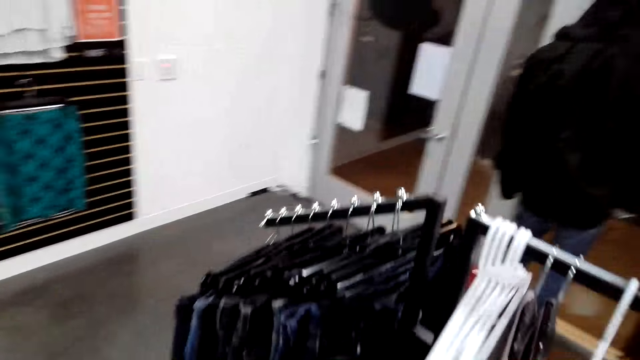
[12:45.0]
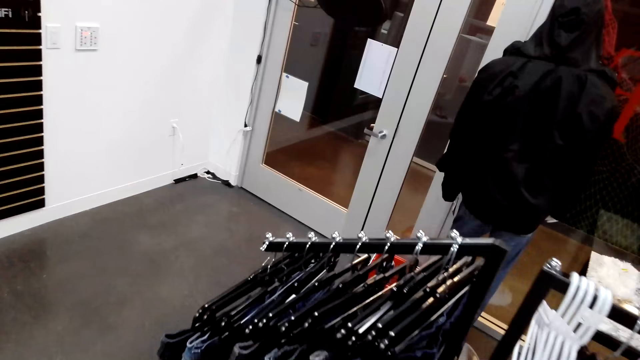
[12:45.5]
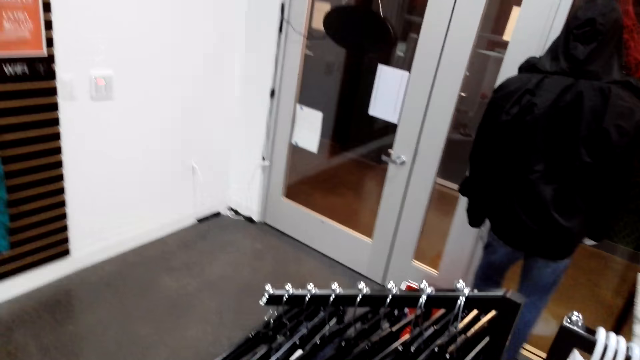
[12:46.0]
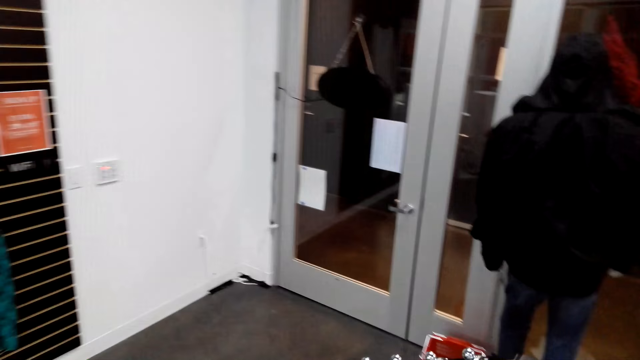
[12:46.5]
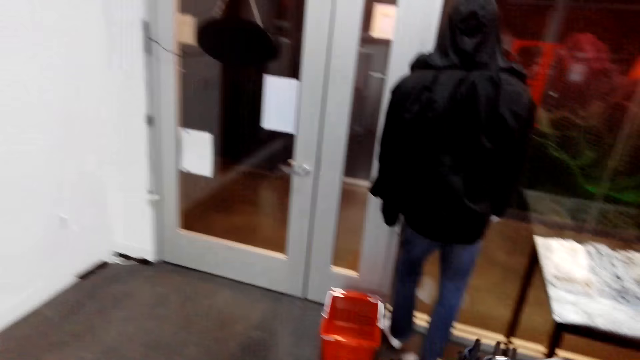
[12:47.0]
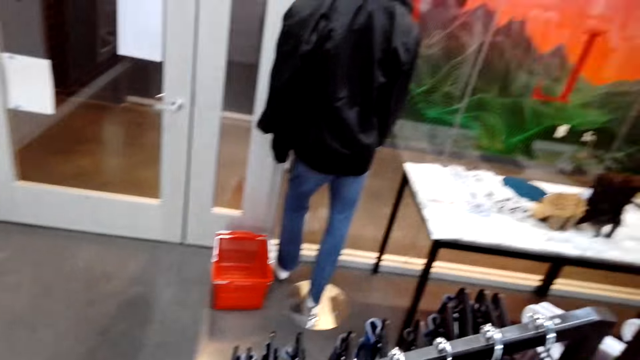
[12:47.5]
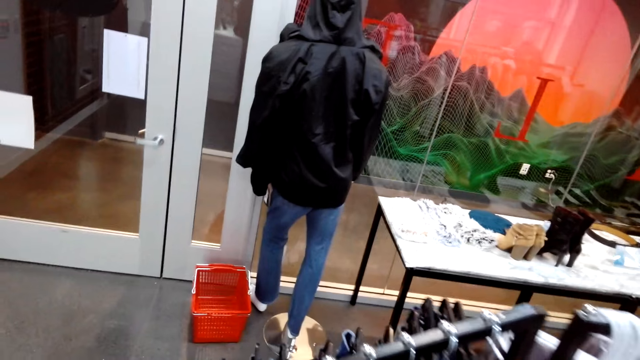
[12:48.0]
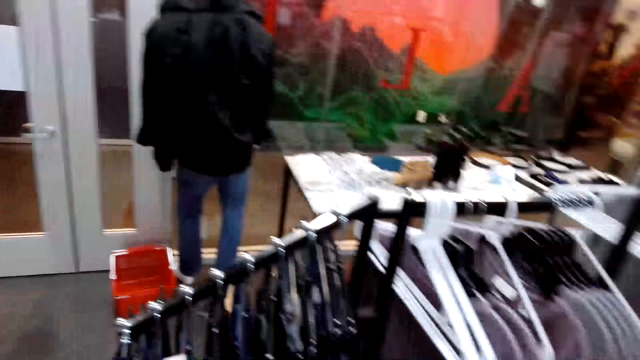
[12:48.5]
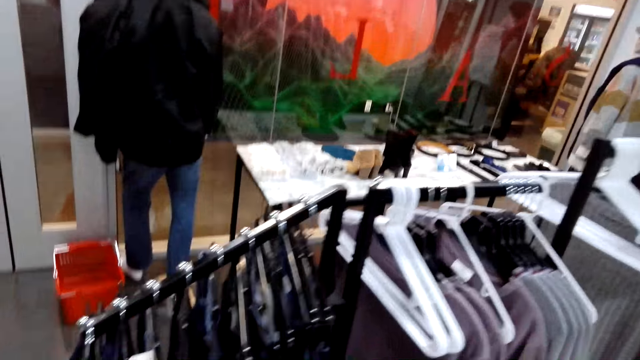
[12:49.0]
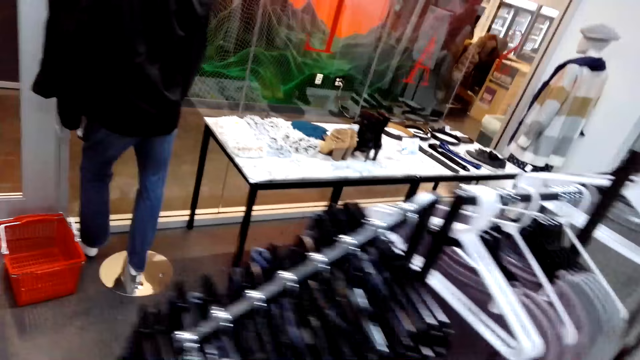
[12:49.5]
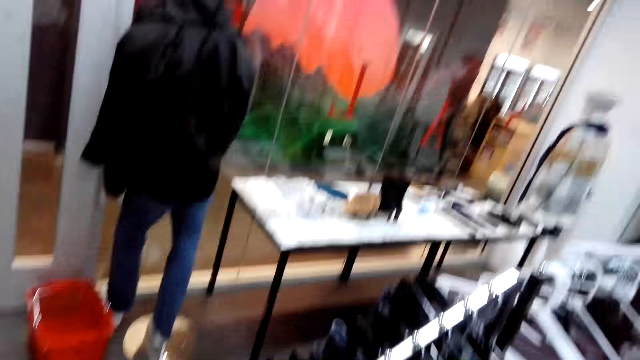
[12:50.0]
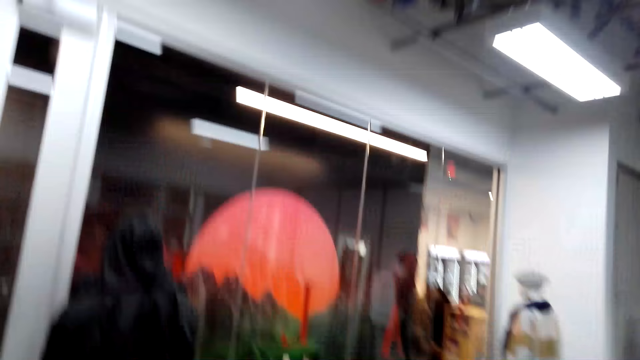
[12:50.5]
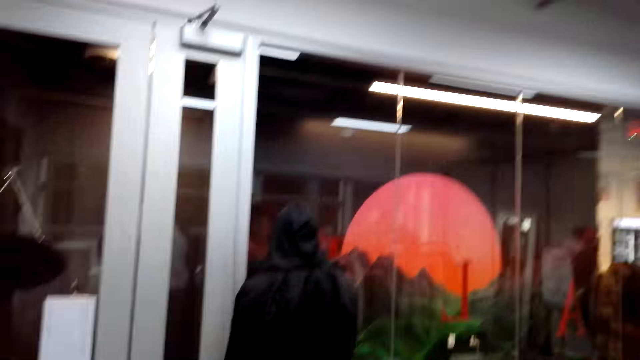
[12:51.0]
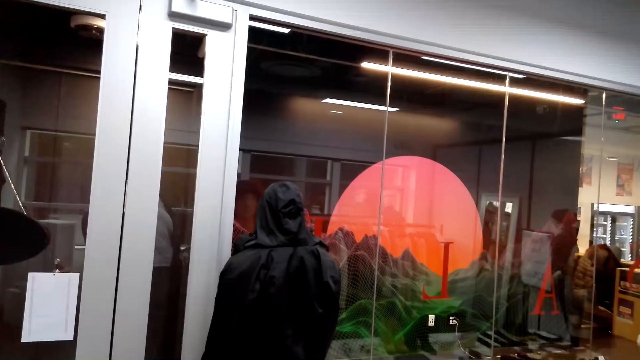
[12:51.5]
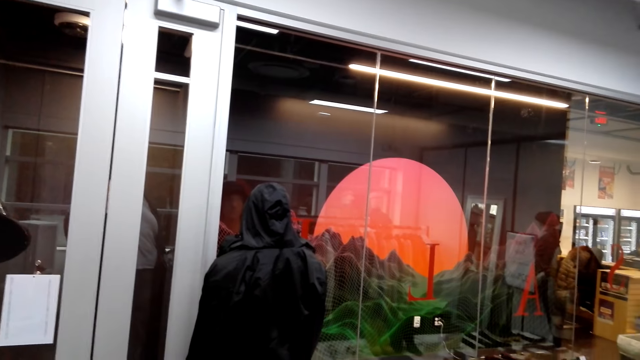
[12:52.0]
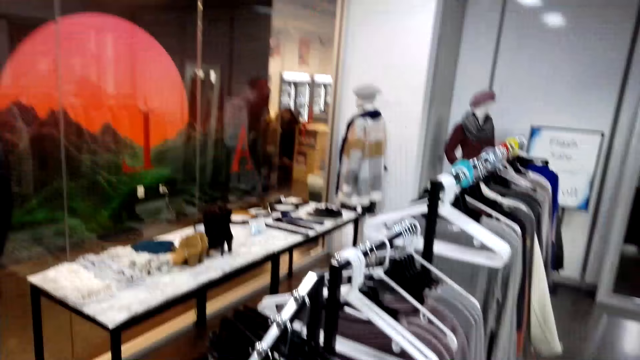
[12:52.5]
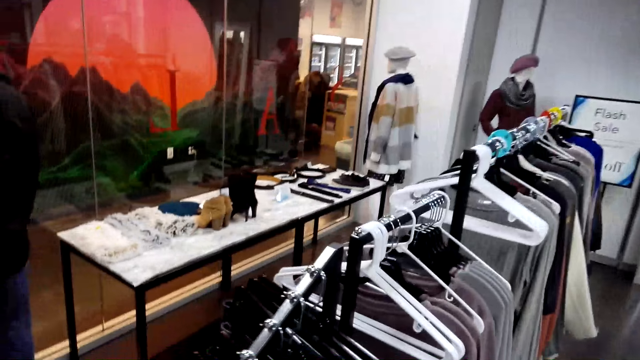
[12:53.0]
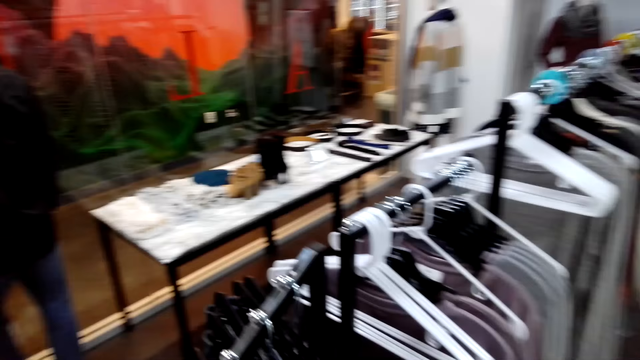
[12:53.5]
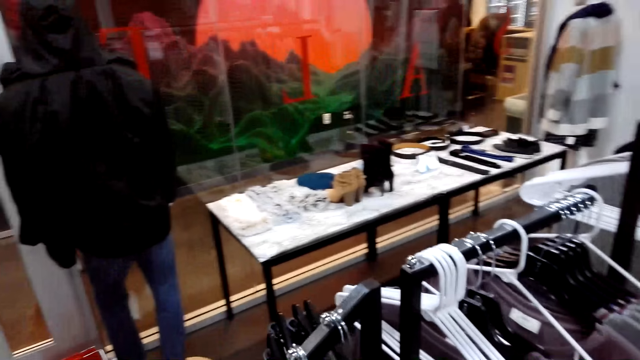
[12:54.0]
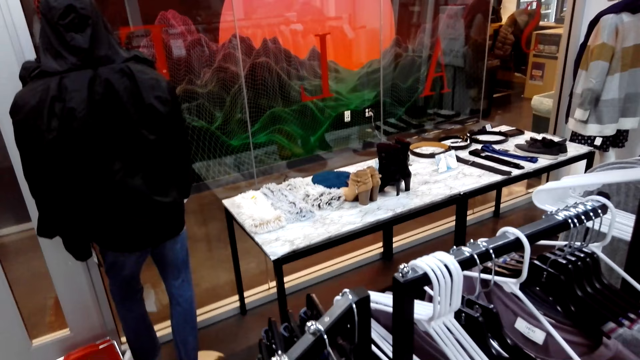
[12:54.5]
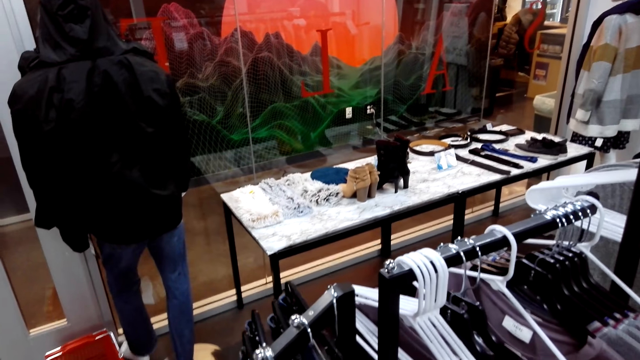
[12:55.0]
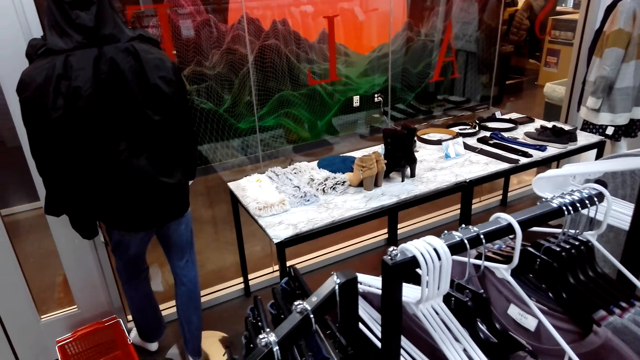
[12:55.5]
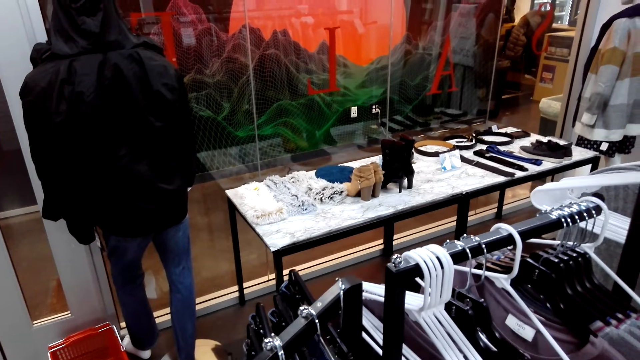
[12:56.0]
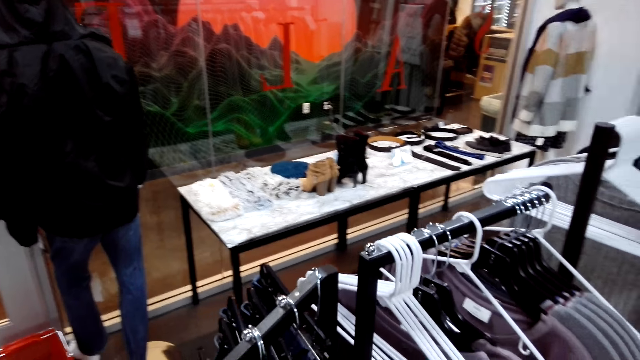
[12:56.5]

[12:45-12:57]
An attendant talks to the camera wearer. The camera wearer converses with the attendant and gazes at clothes on the hanger stand. They look around. They talk to the attendant and look around. They talk to the attendant and touch a cloth on the hanger.

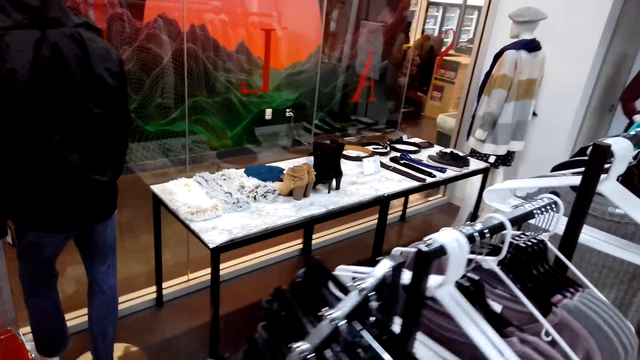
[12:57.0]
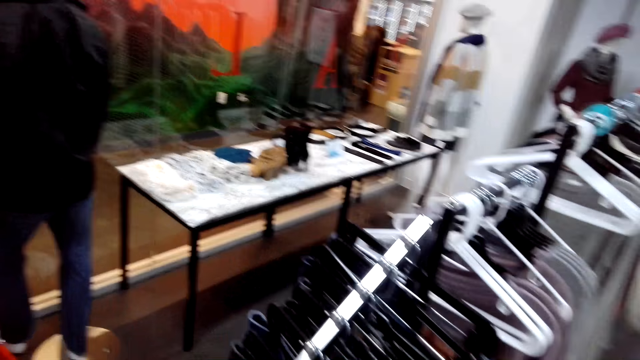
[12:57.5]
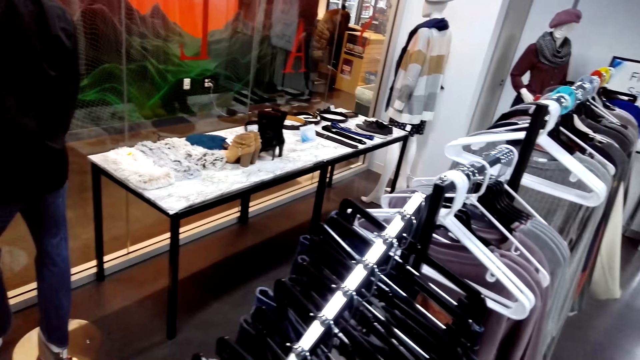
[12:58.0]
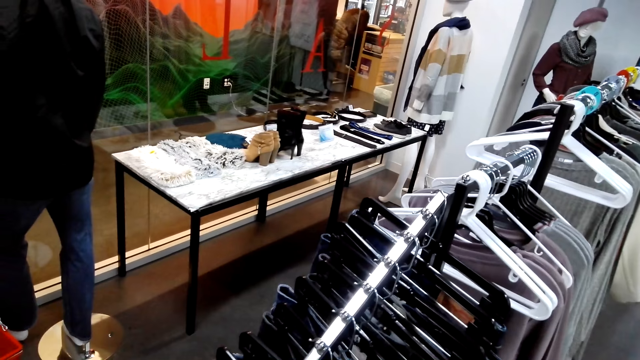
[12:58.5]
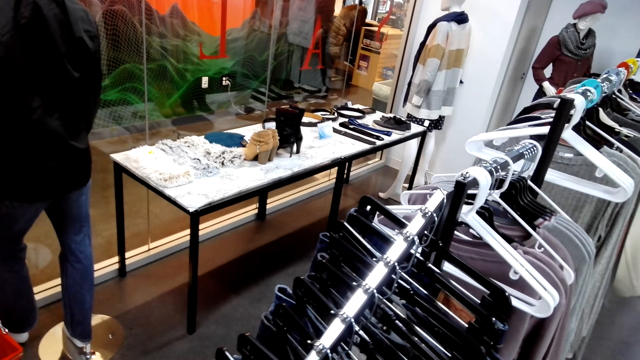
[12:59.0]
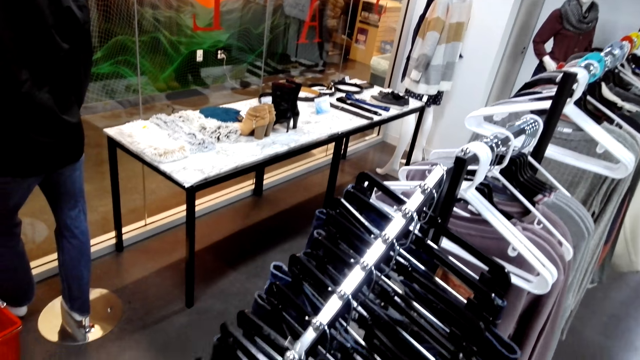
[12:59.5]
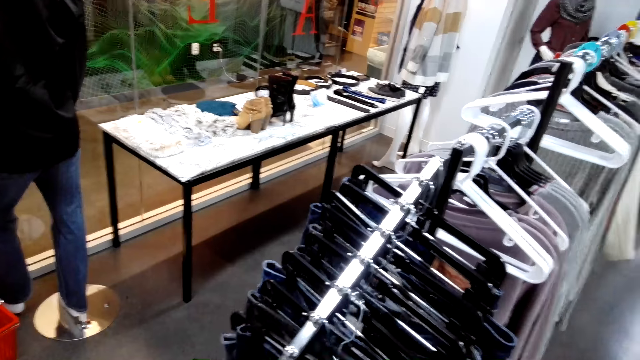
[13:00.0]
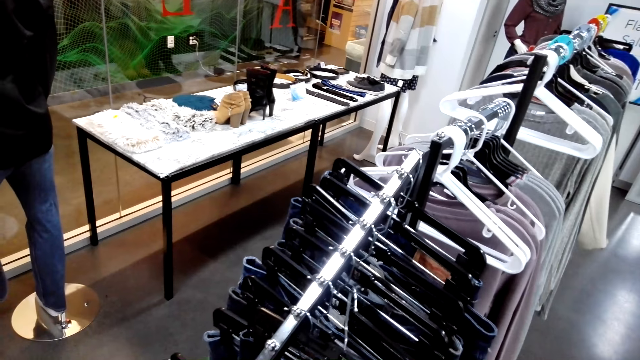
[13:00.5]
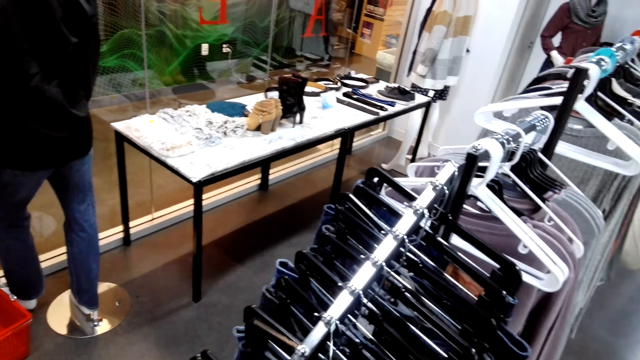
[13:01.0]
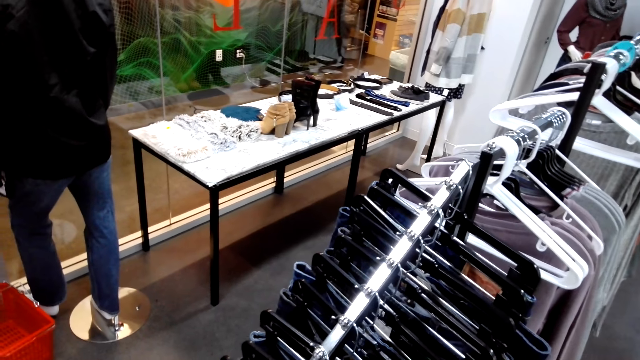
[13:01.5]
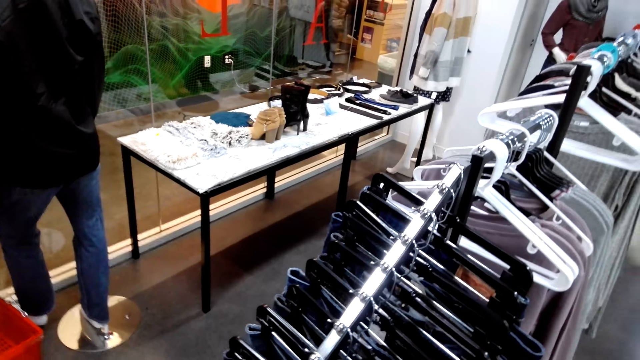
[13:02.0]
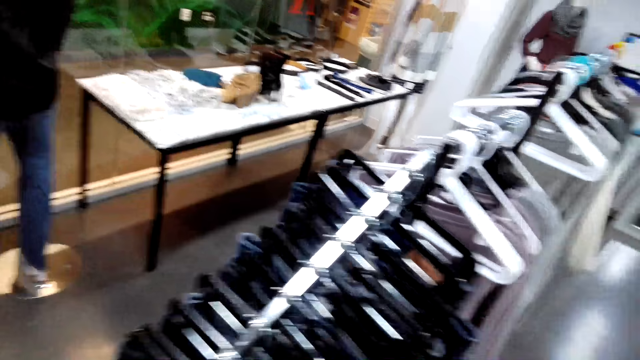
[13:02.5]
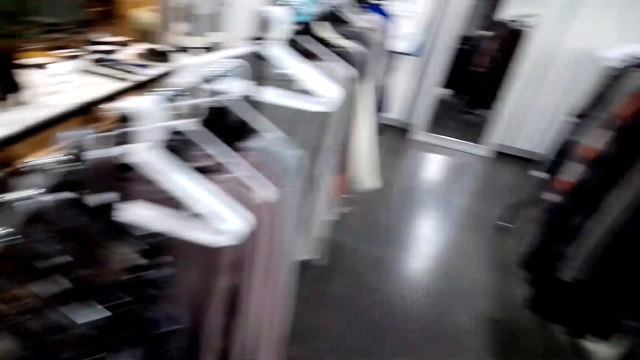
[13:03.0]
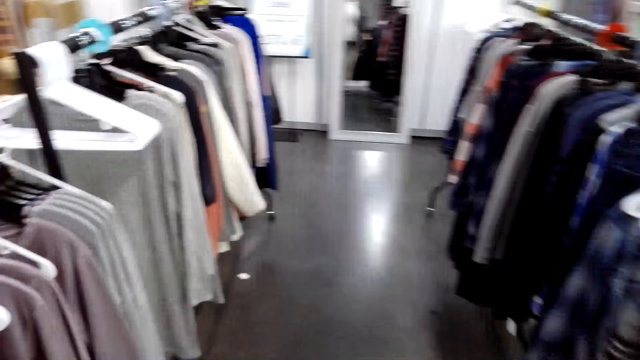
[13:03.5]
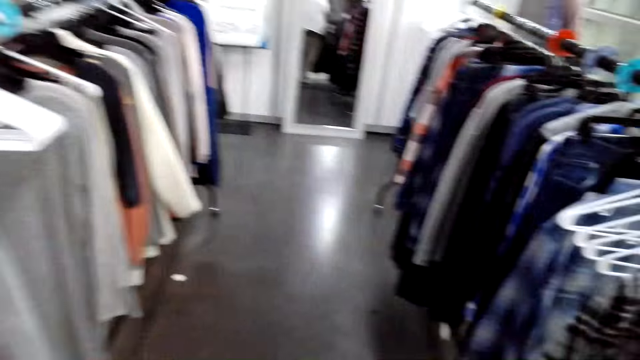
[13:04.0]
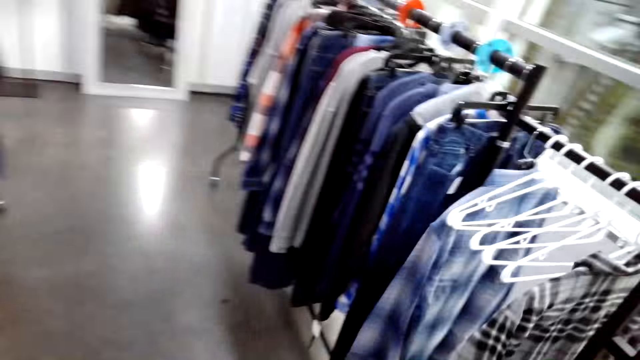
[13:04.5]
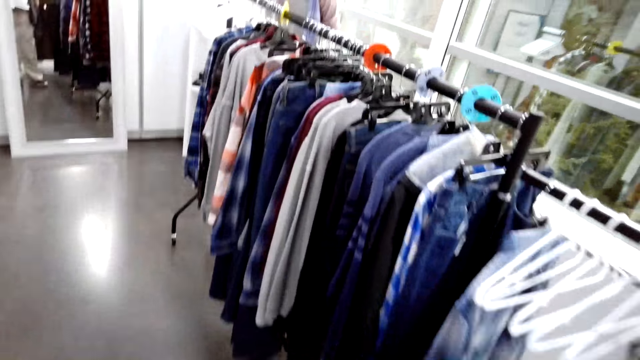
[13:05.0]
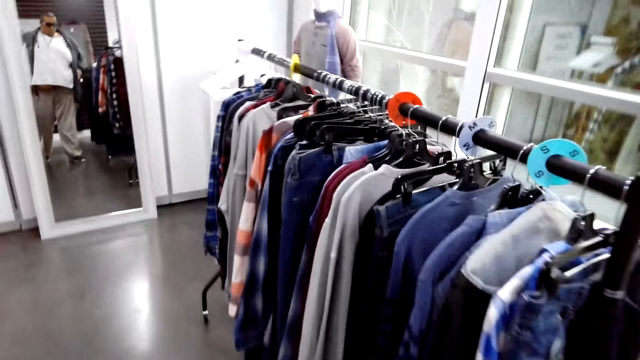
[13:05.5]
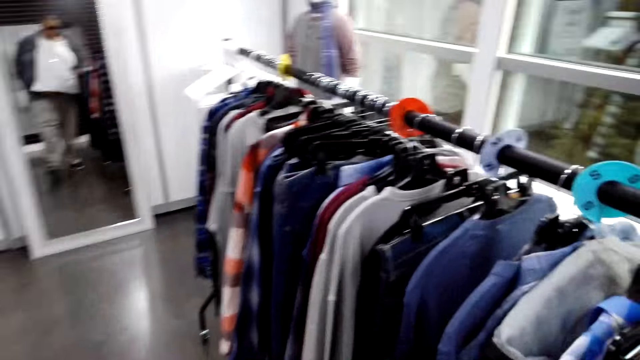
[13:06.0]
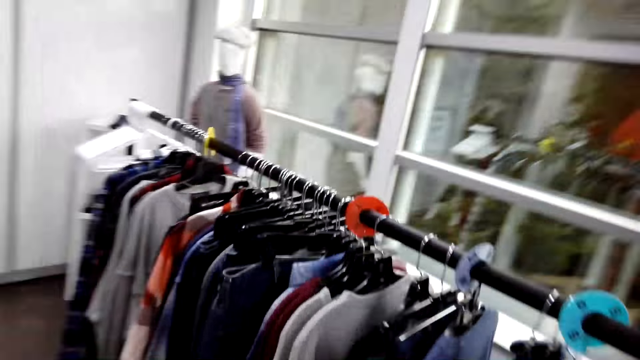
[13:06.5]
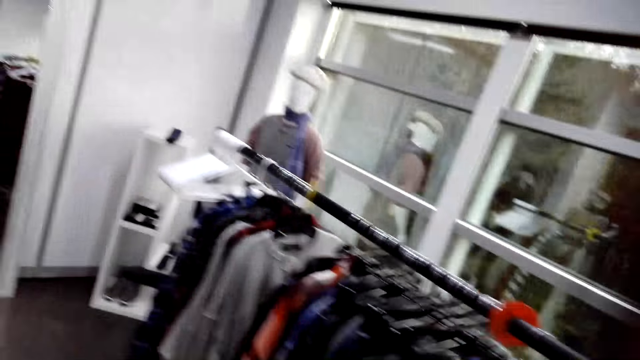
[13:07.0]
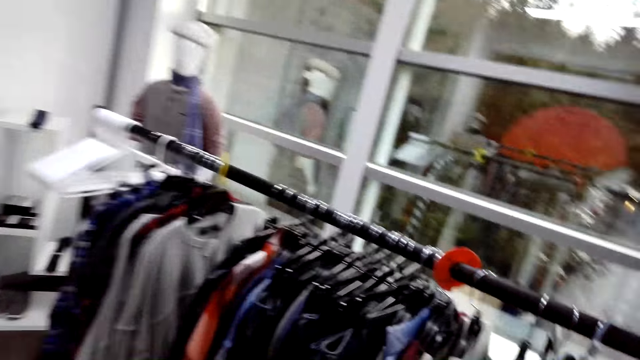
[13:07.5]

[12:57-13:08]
The camera wearer converses with an attendant and unhangs a pair of jeans on the hanger. They hang the pair of jeans back and walk to the other hanger stand. The attendant converses with the camera wearer. The camera wearer looks around. They talk to the attendant.
